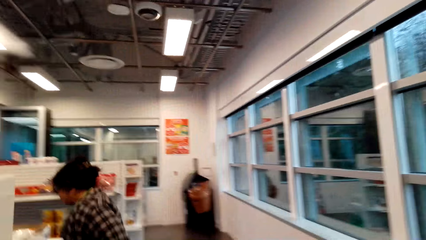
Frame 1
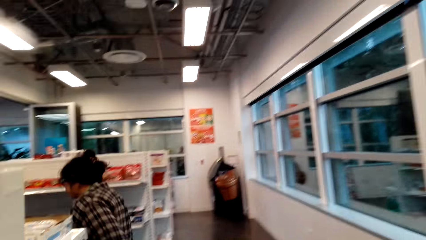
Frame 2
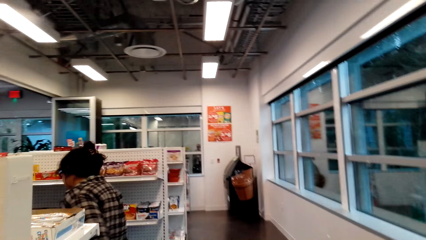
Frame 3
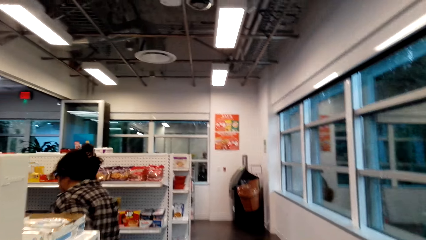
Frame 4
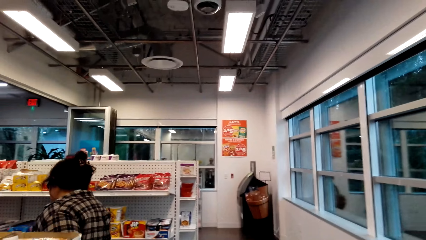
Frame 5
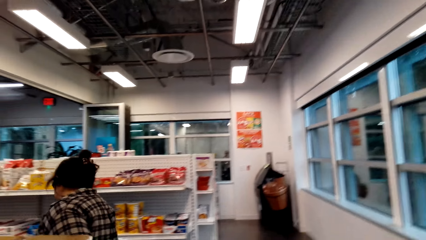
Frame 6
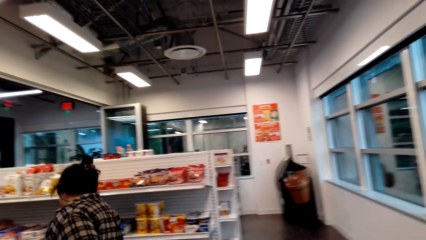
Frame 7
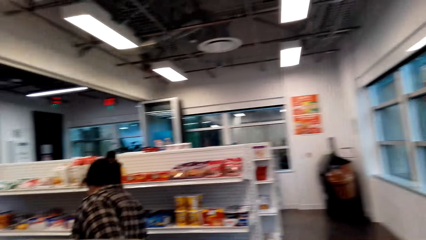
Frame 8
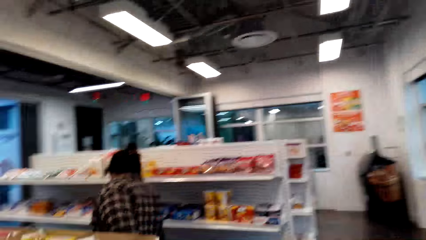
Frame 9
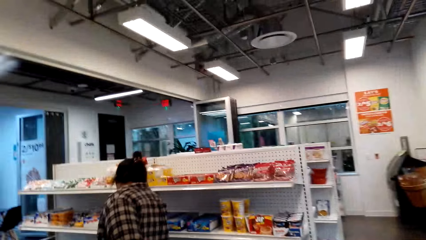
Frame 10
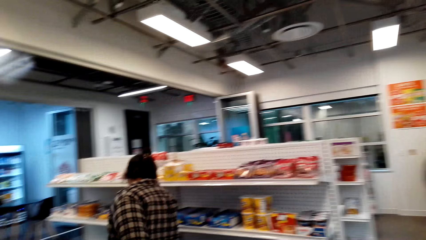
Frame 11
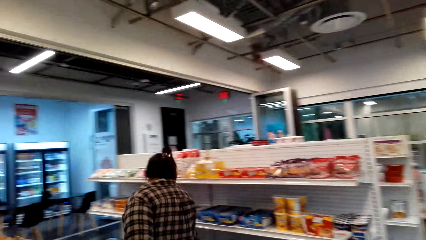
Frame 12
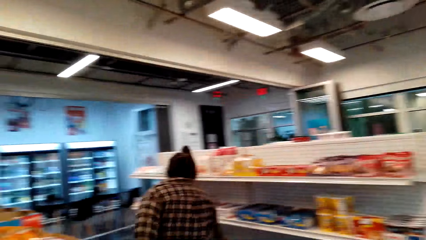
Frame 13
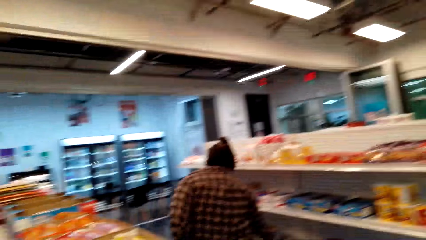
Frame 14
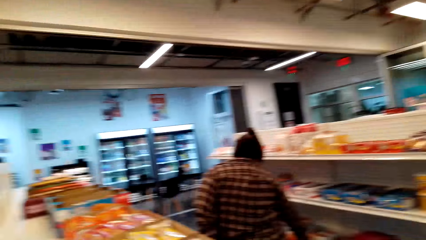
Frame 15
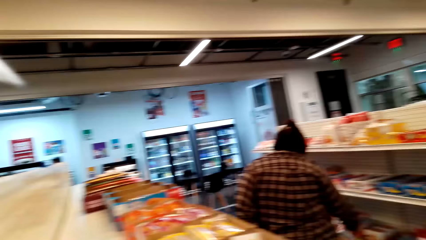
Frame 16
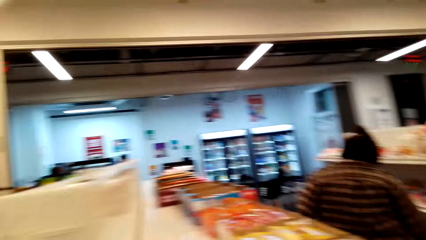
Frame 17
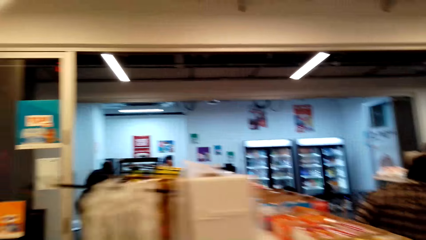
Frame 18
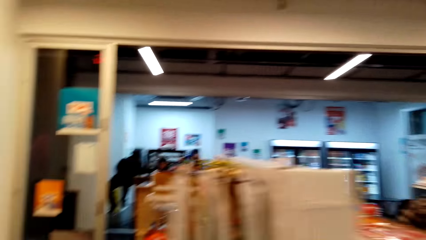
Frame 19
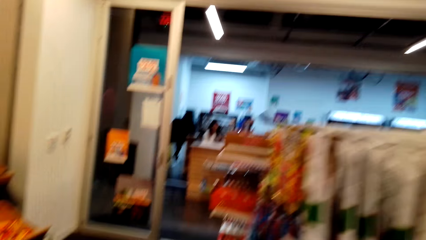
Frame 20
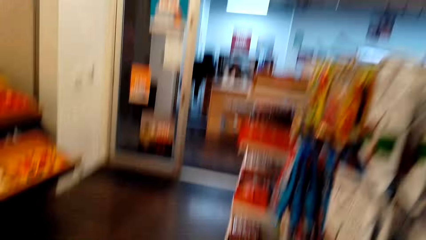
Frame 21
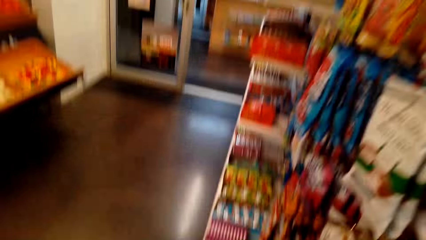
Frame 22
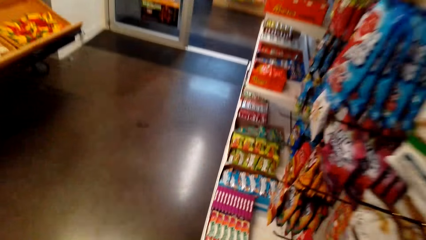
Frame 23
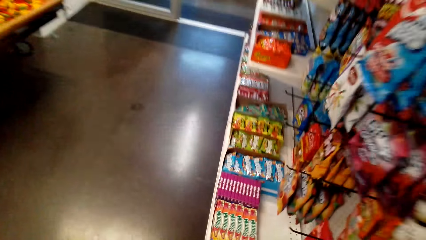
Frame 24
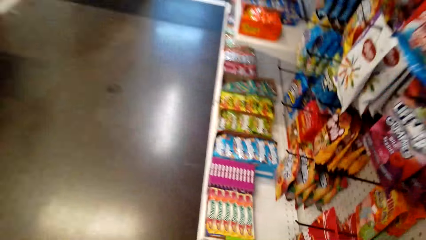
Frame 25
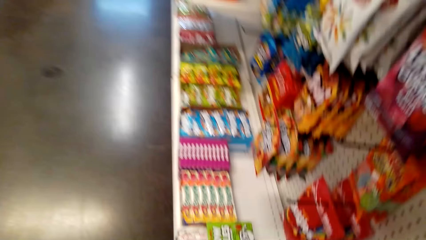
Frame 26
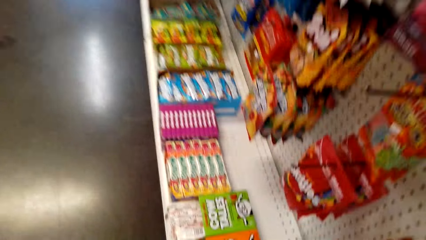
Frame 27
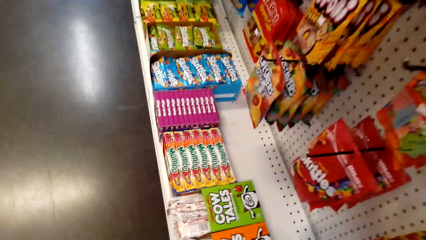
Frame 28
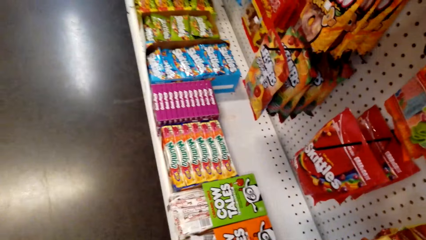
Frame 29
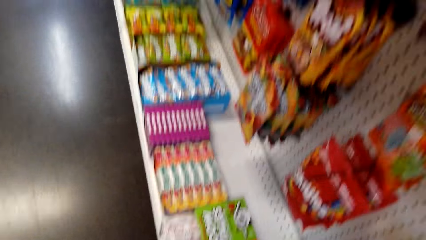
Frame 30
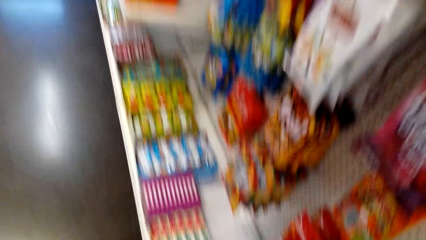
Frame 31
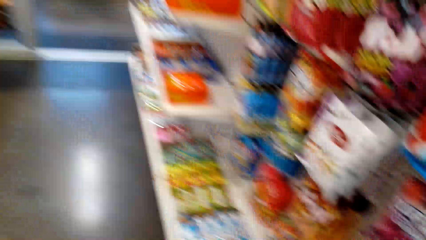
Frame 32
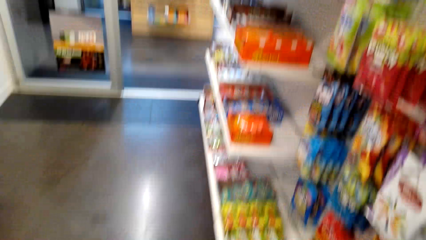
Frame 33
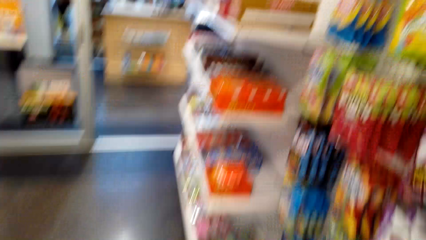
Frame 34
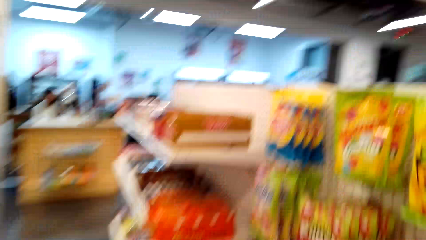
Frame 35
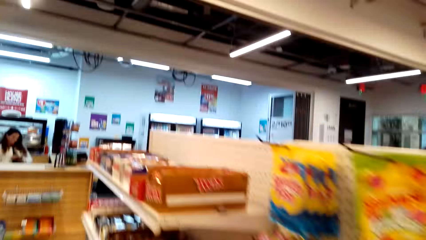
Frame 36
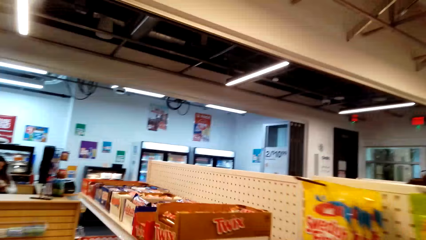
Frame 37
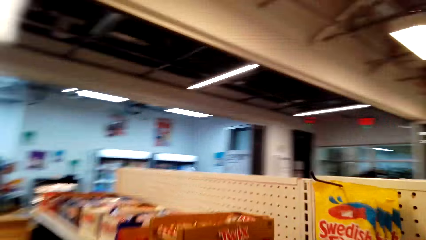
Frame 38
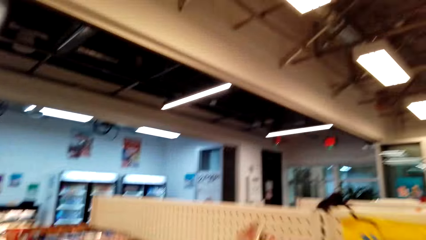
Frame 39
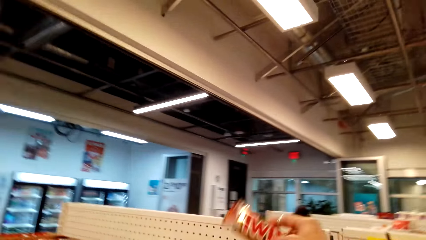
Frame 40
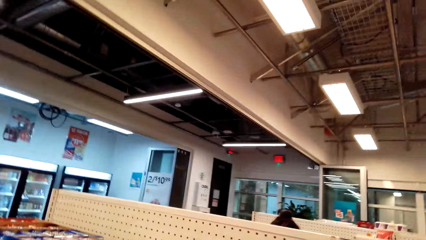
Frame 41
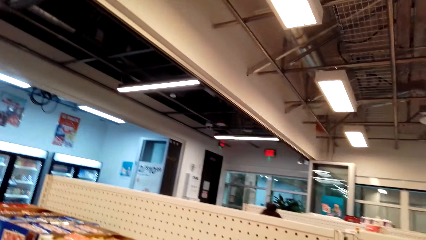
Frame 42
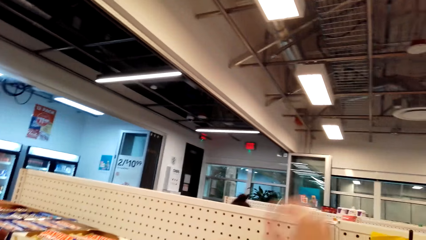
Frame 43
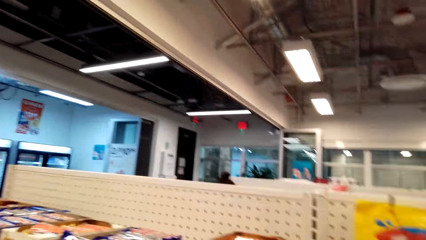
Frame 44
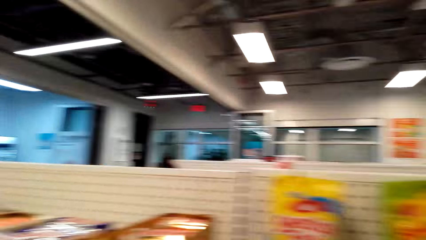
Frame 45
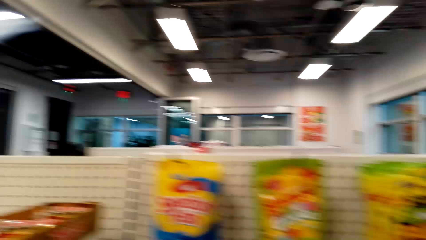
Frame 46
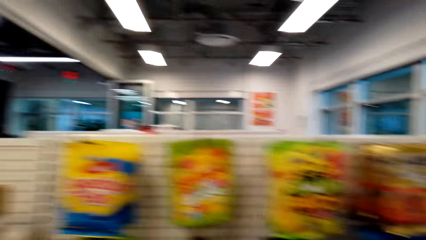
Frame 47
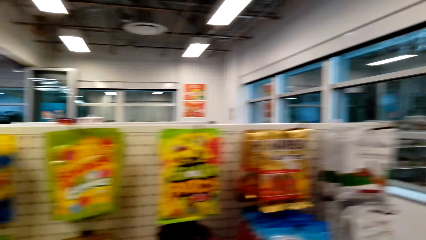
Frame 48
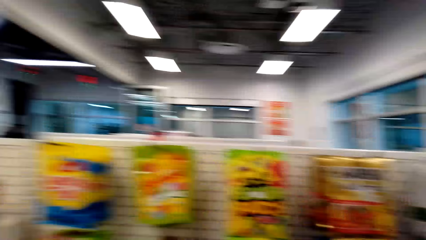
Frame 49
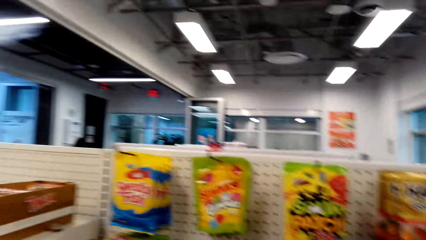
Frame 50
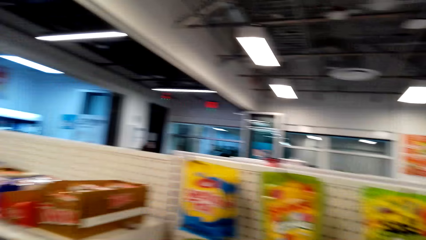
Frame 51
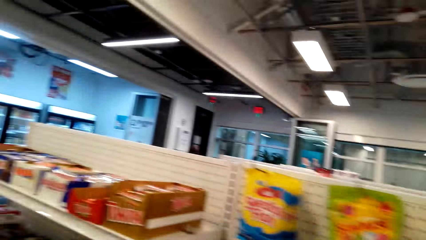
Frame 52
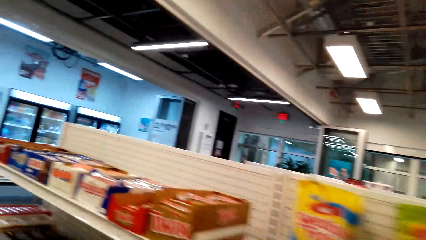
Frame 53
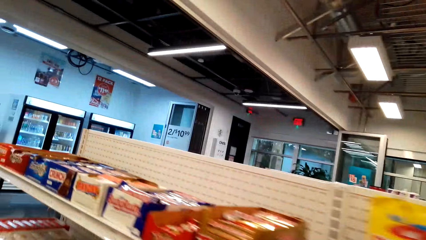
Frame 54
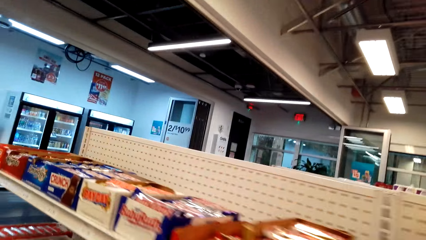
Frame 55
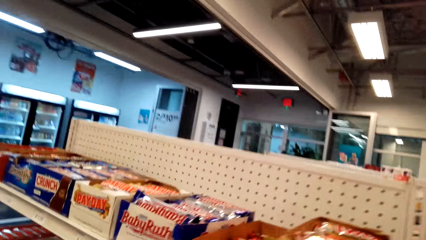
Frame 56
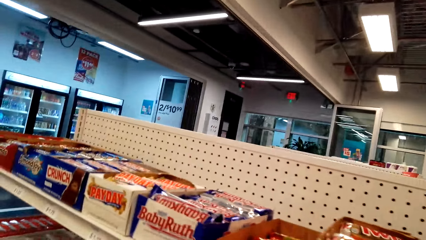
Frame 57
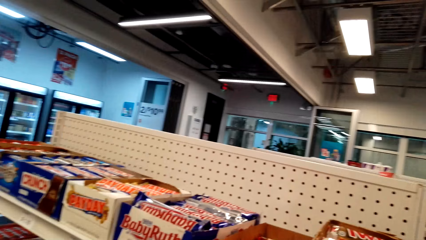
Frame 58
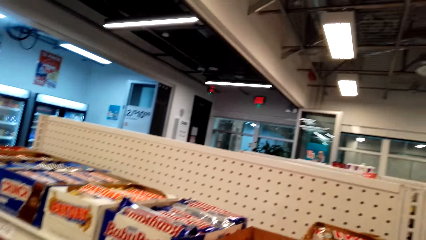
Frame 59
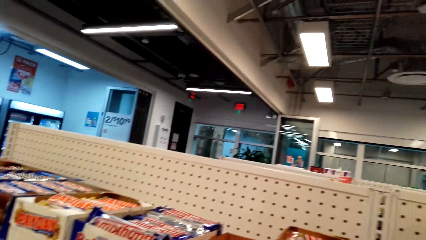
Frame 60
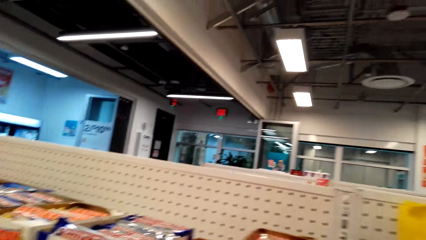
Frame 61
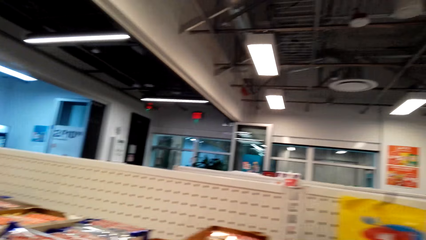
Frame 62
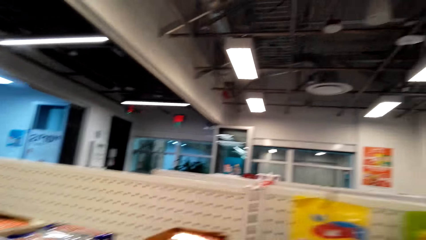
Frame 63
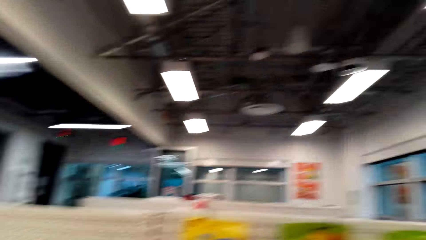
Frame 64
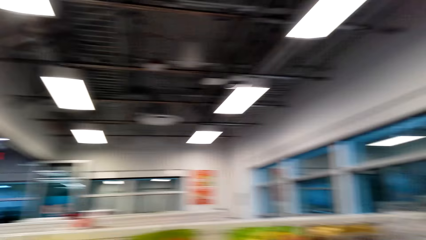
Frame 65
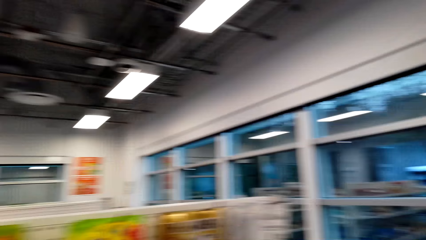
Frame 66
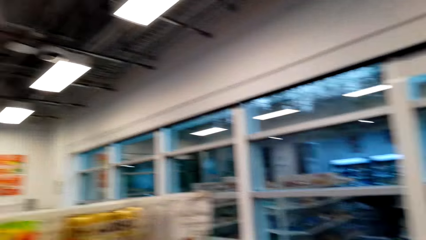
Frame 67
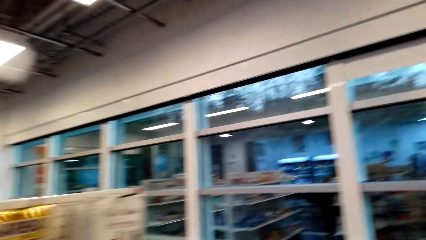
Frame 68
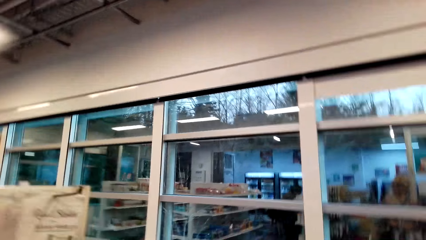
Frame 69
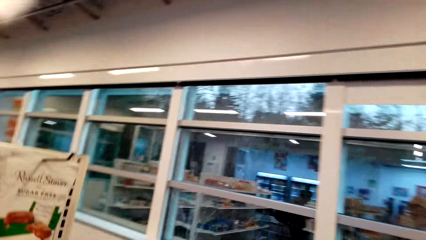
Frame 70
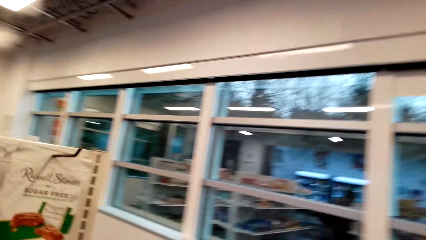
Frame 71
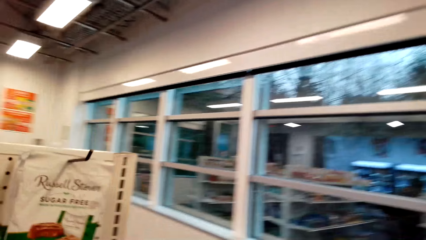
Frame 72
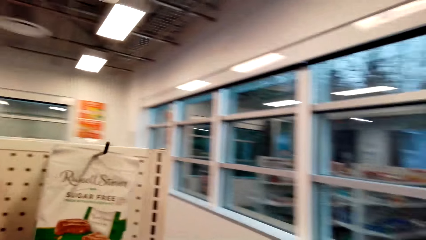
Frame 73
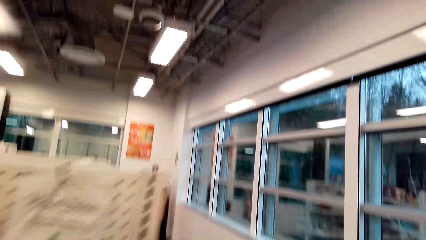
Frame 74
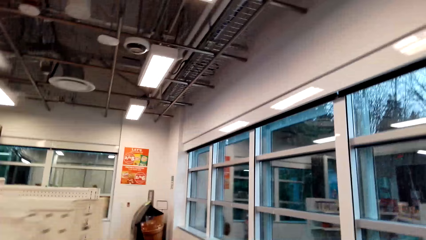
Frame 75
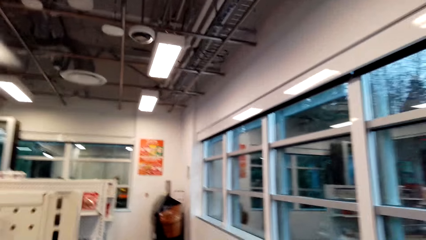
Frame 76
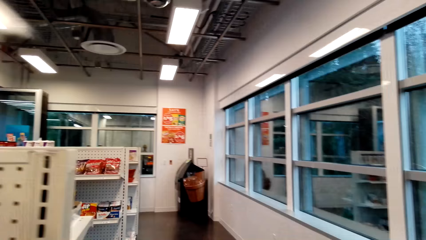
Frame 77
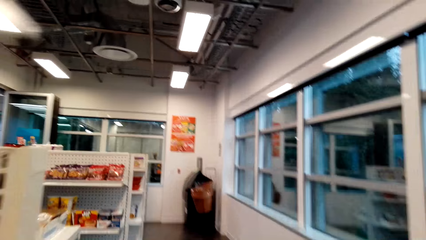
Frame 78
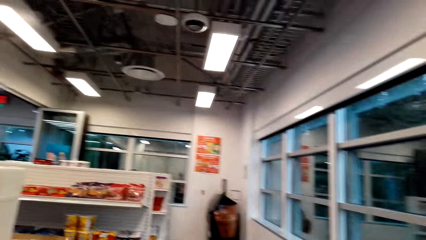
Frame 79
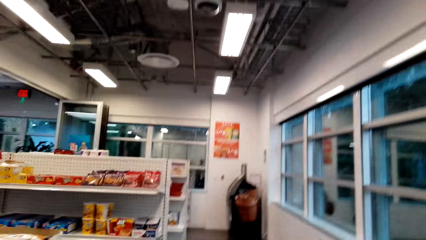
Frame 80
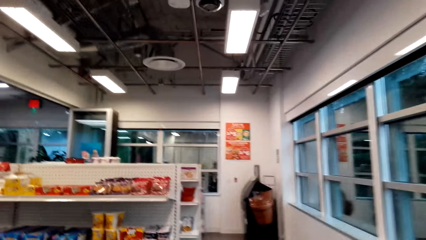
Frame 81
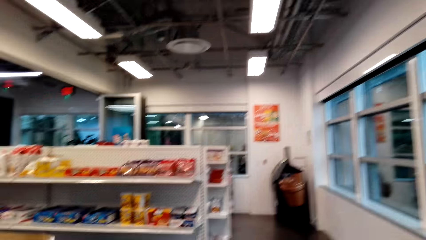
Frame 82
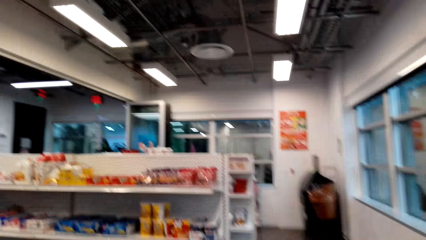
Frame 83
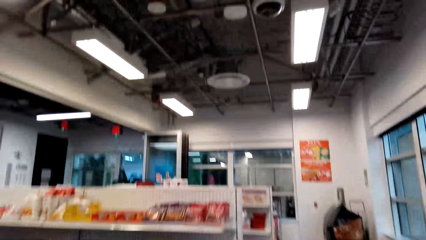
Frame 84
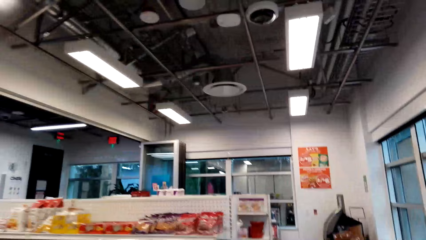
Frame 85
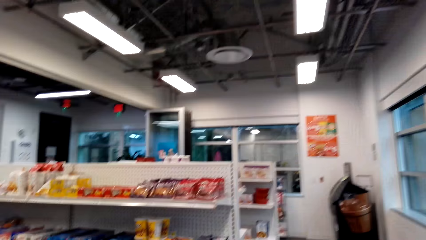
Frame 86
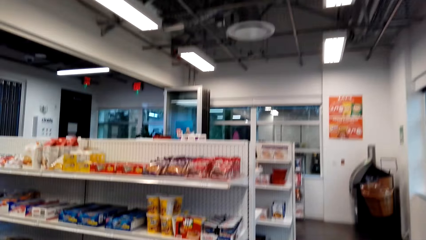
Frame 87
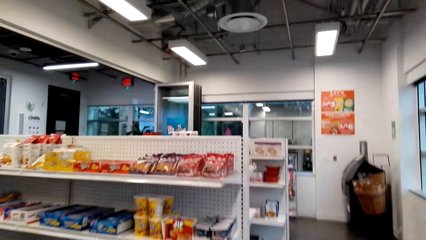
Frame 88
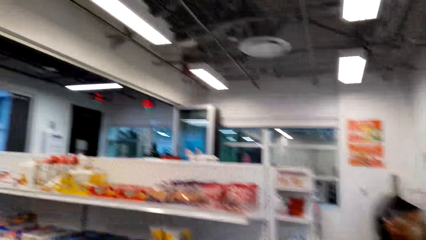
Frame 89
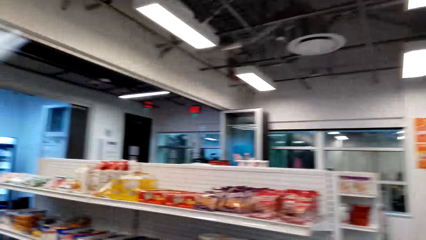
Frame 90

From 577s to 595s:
The camera wearer walks around. She drops the bar of chocolate in the carton on the shelf with her right hand. She looks around. She walks around.
